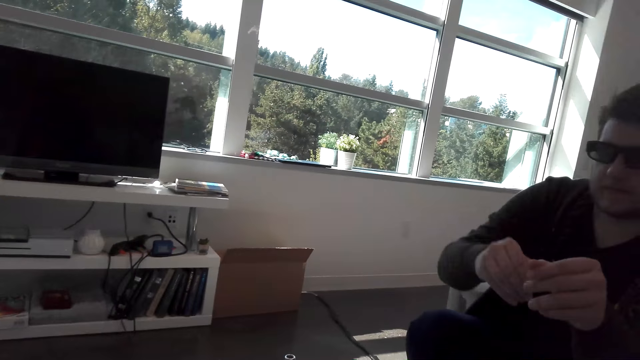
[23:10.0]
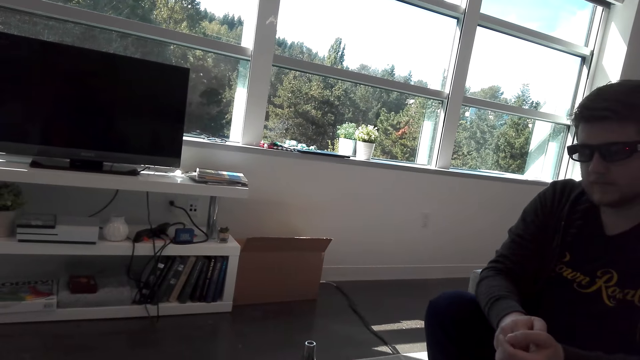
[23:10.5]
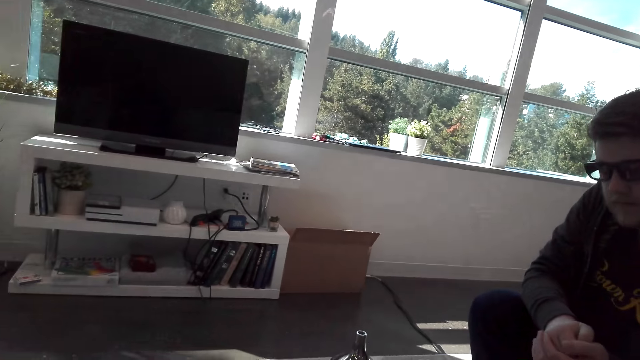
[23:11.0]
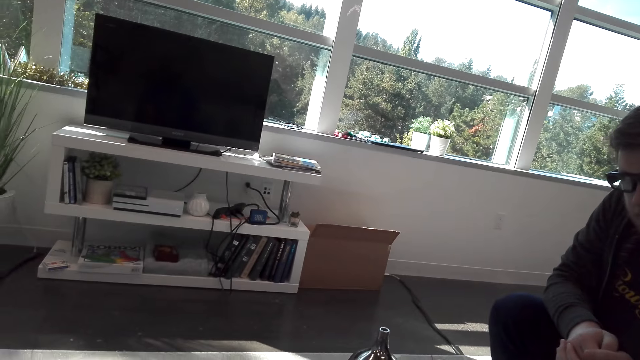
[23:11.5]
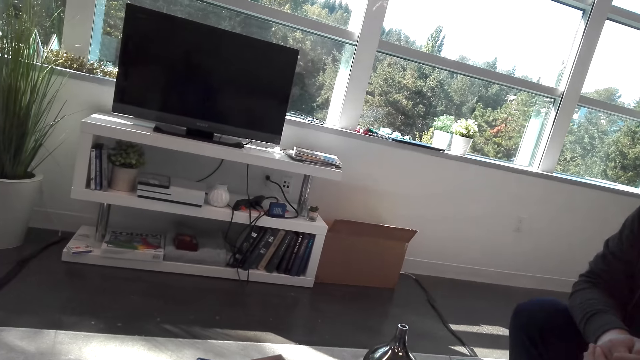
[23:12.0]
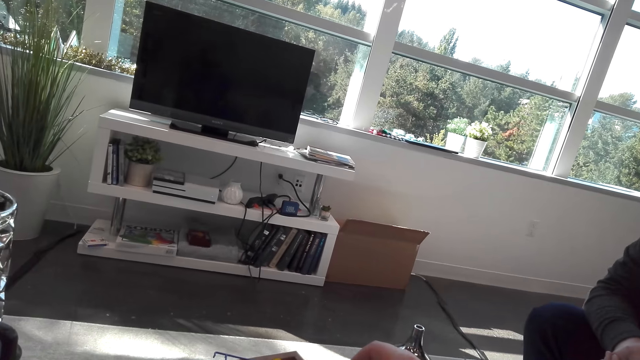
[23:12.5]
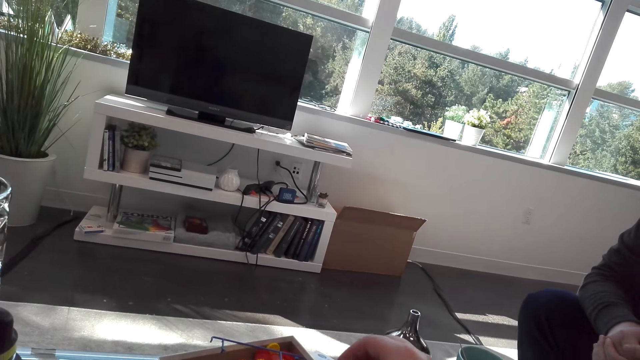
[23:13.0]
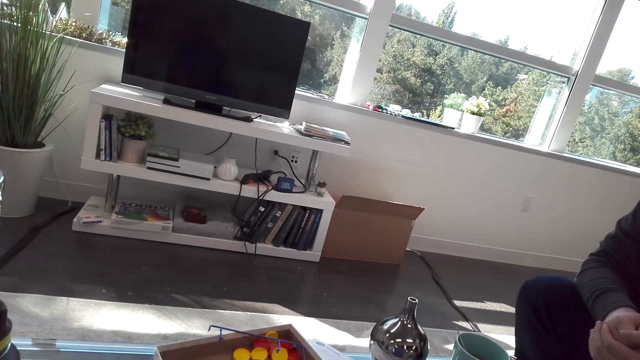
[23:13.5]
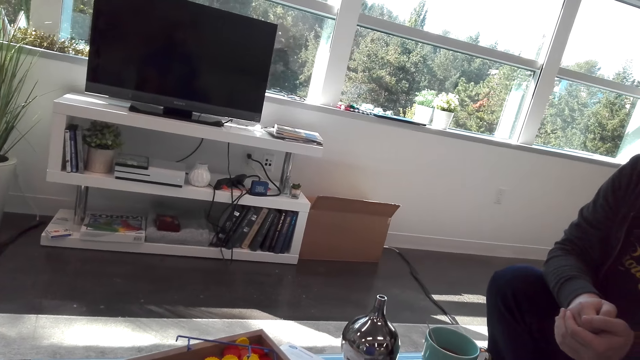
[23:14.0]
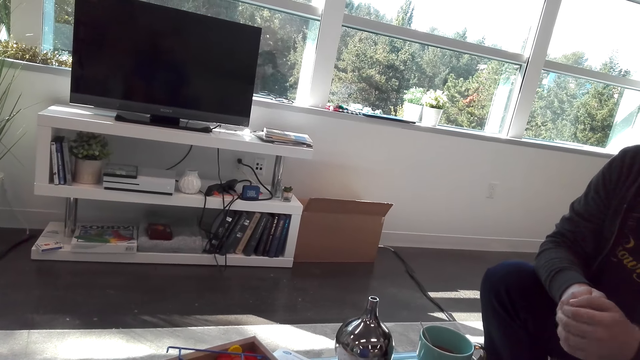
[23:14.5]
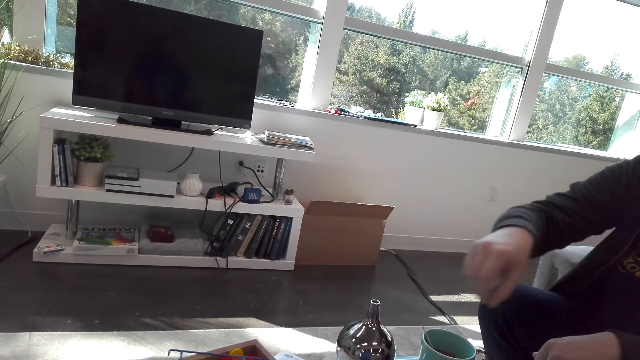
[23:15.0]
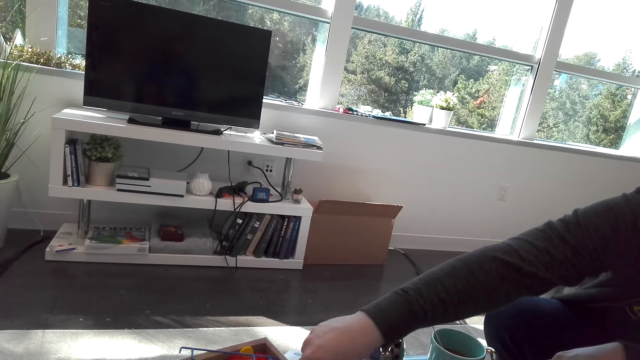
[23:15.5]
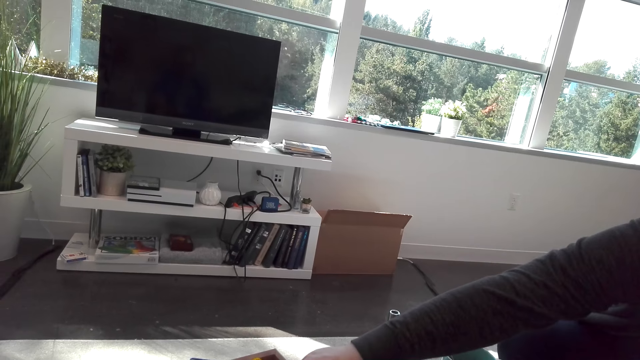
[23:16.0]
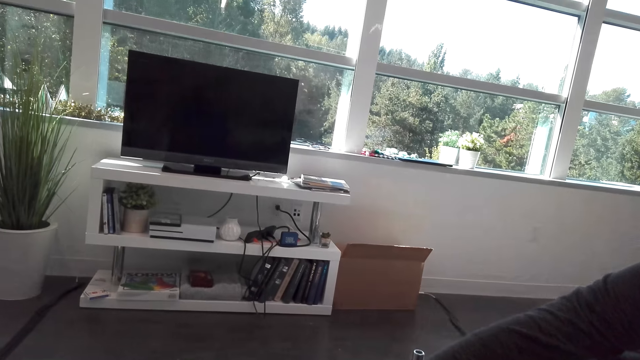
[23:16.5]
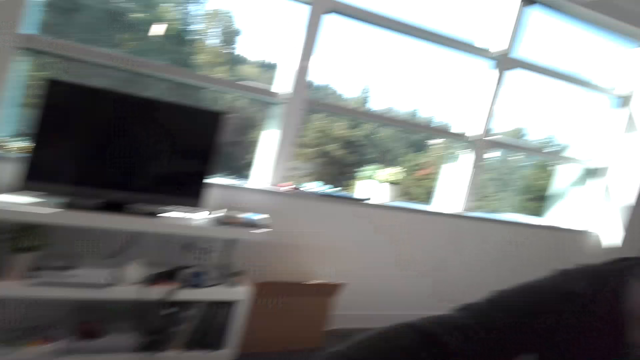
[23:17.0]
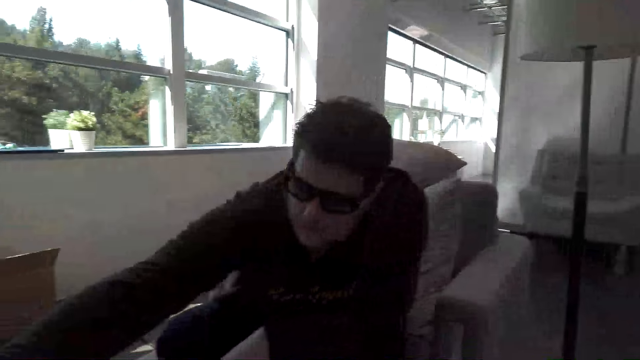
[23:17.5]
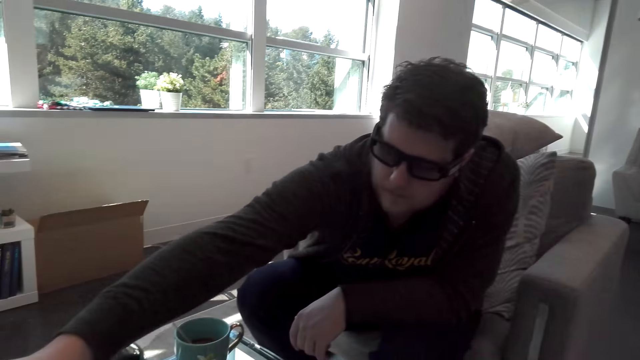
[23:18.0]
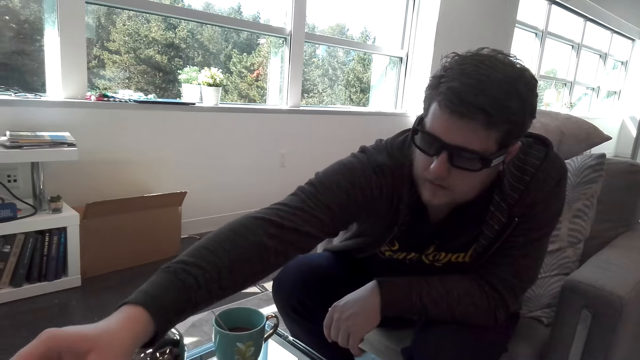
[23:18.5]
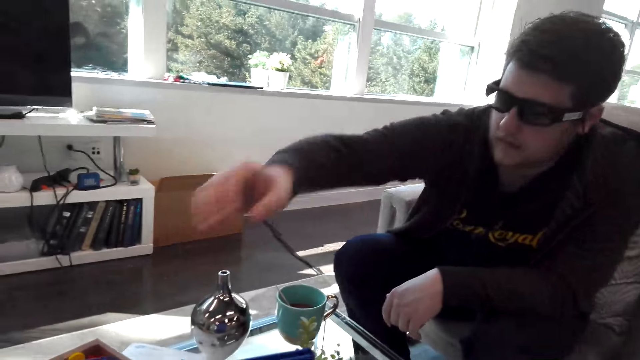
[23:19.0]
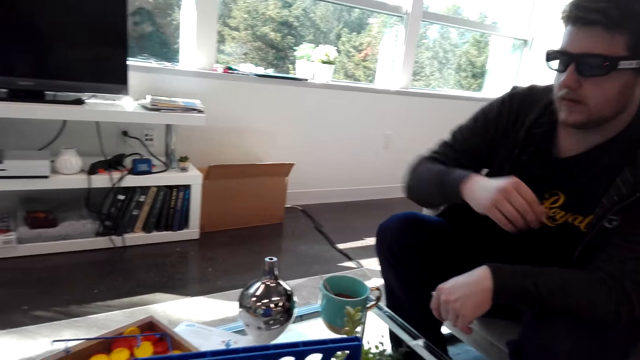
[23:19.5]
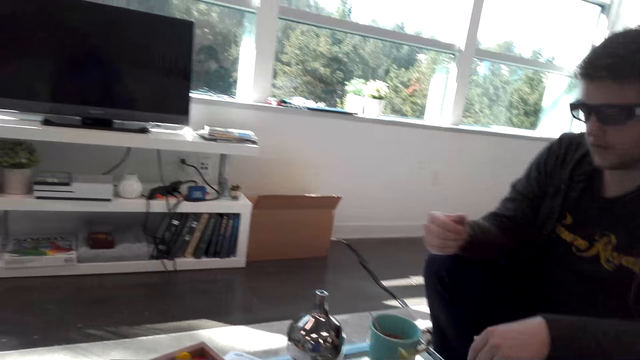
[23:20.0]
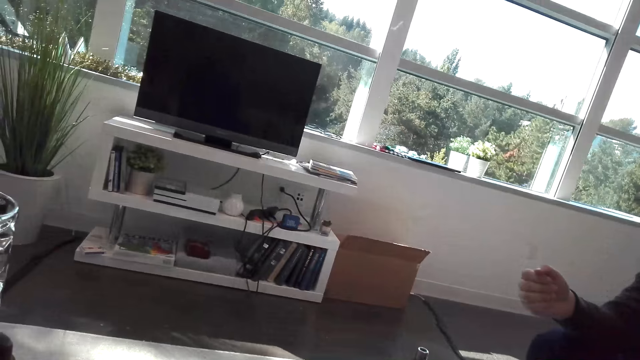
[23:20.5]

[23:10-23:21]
The camera wearer picks up the Connect 4 dice. A man plays a game with the camera wearer. The man touches the Connect 4 dice.

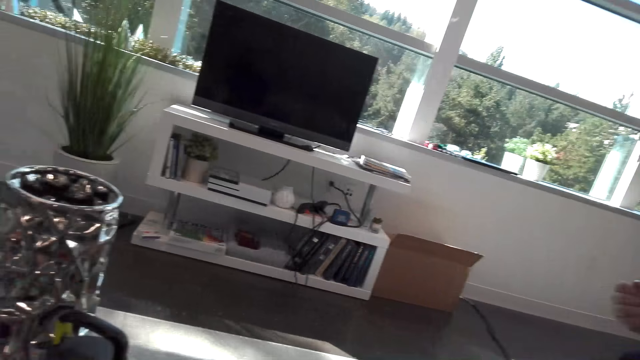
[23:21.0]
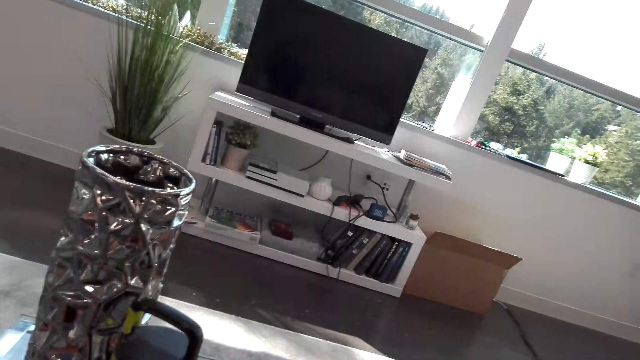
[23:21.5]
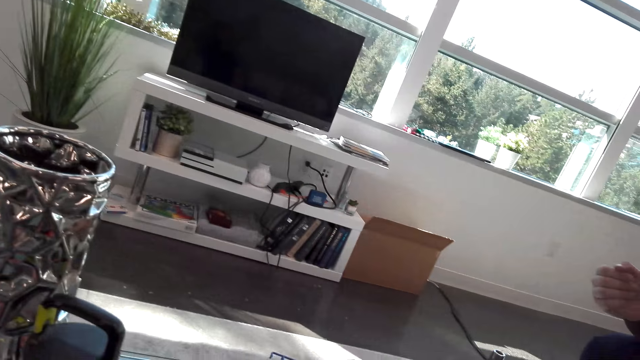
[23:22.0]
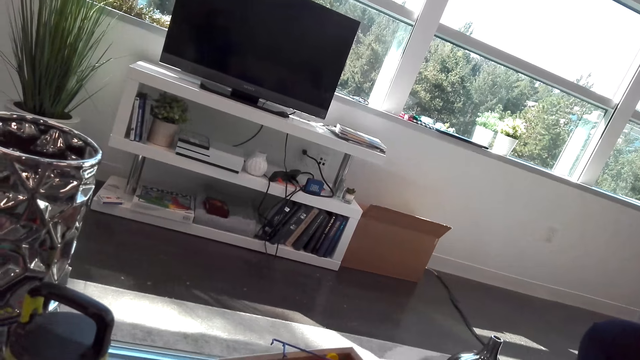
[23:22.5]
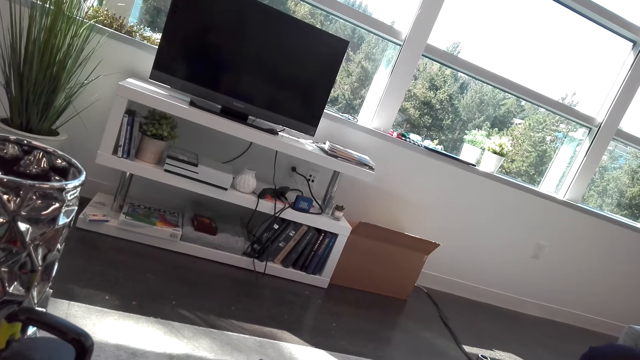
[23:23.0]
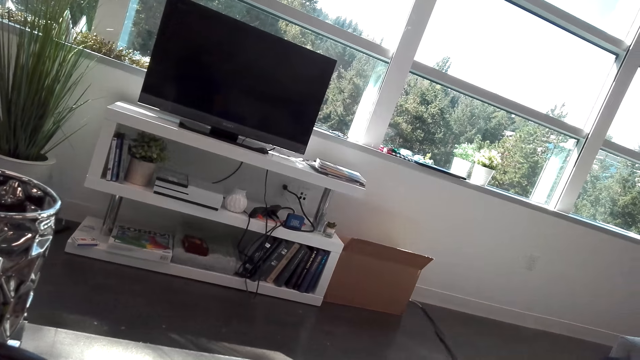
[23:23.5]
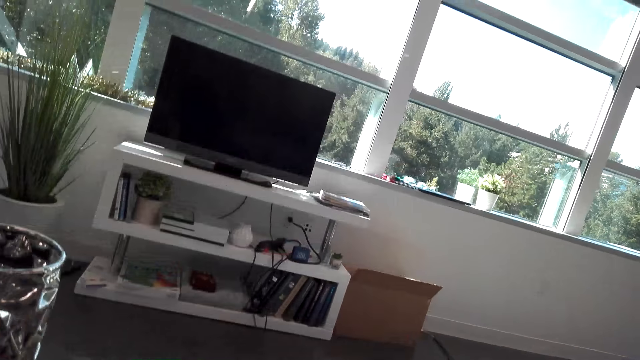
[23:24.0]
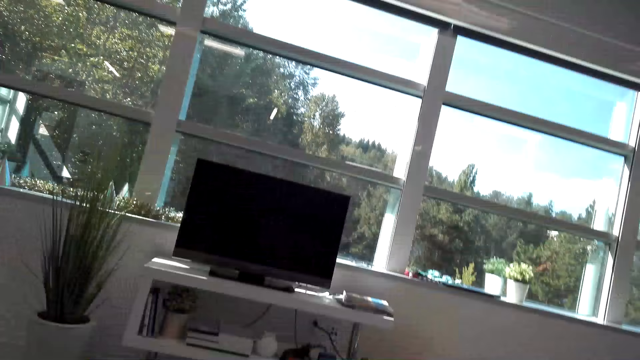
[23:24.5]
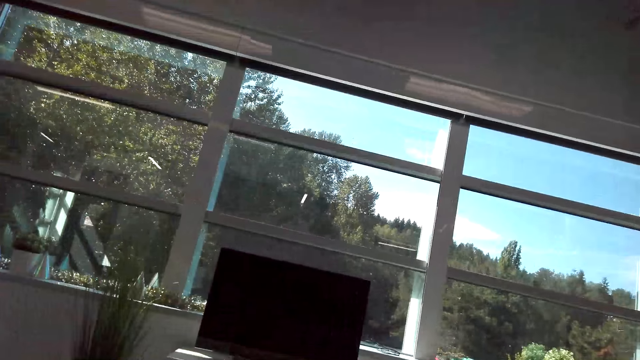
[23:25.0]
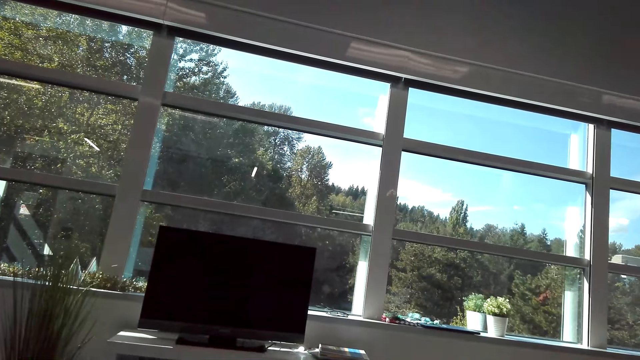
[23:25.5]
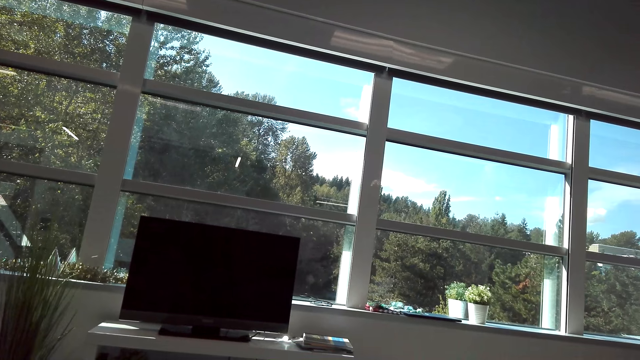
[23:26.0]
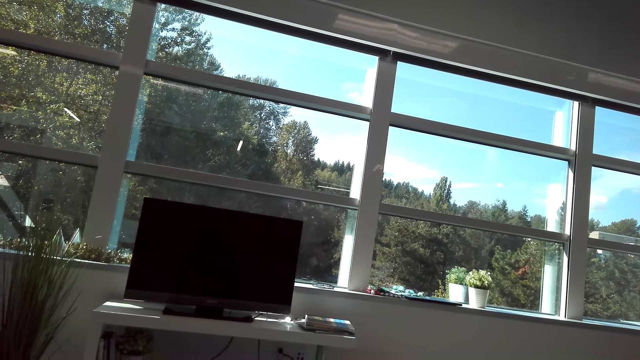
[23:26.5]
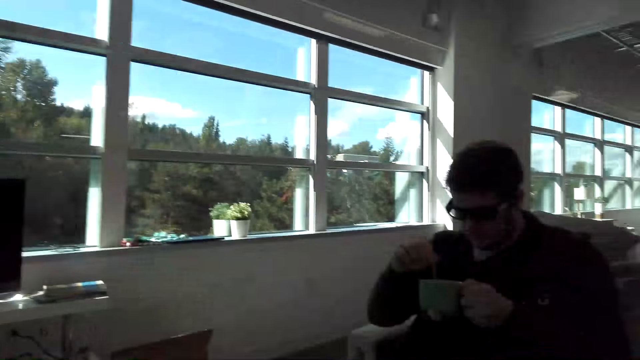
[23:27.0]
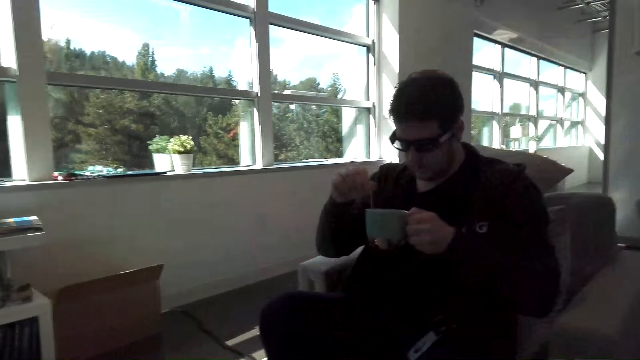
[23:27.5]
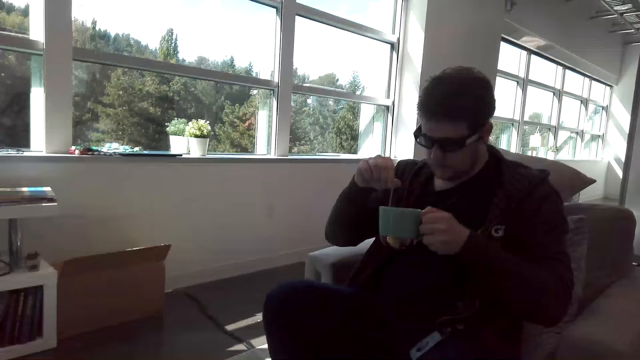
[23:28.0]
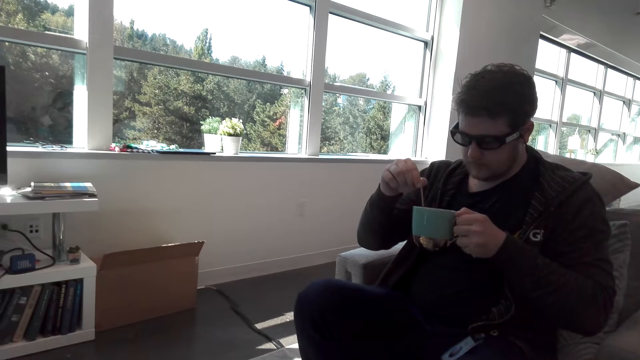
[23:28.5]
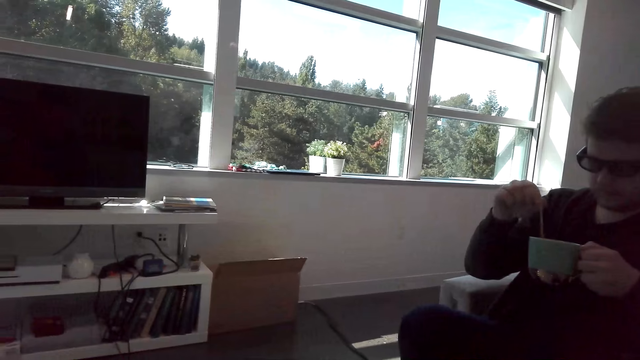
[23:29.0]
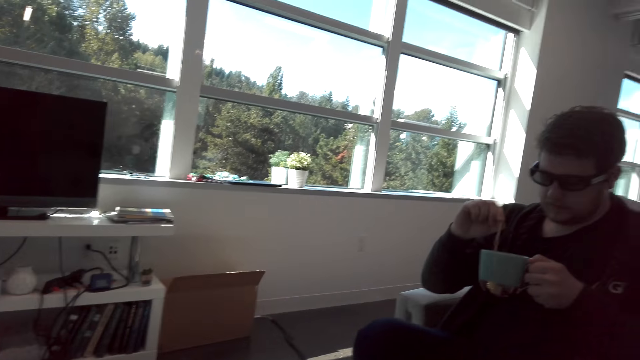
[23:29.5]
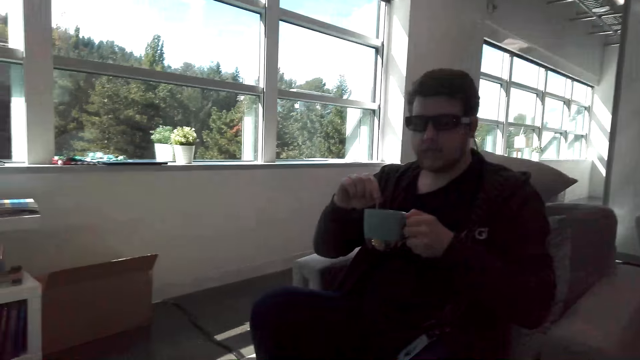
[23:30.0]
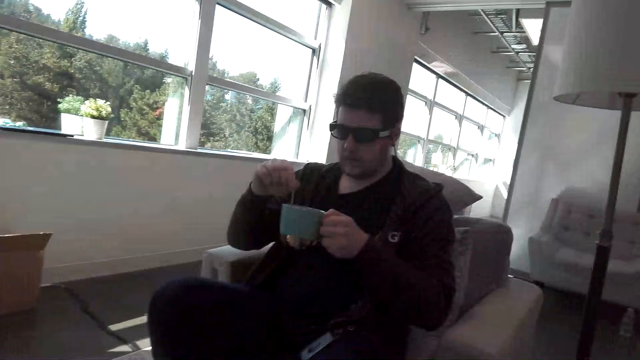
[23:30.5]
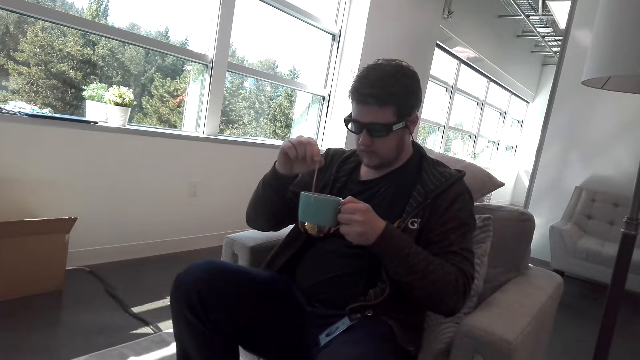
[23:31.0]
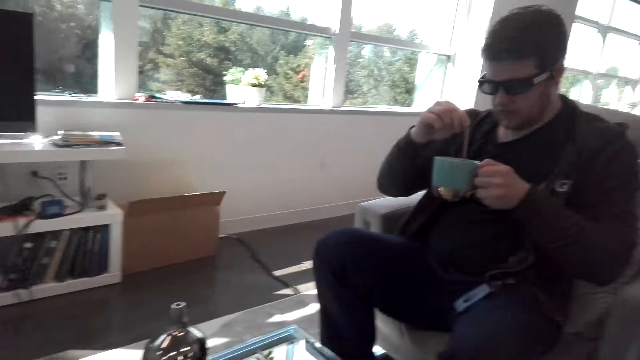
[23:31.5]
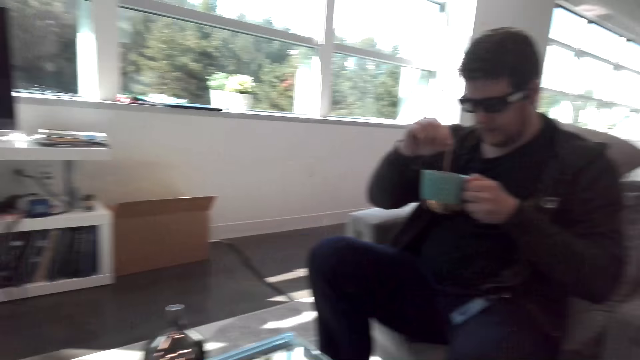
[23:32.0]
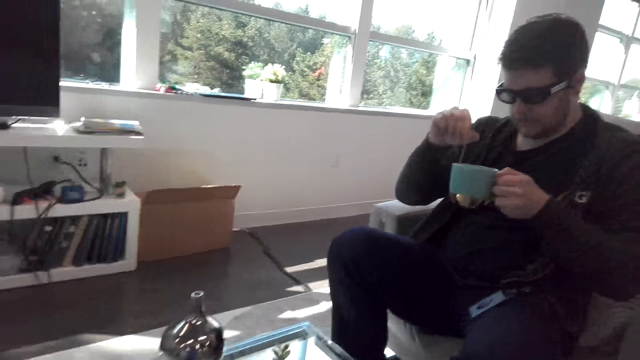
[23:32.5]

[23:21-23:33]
The camera wearer looks around. A man fixes a drink. The man stirs the coffee.
